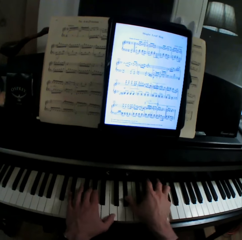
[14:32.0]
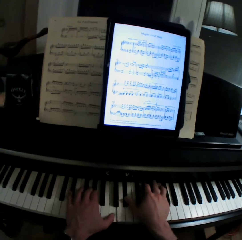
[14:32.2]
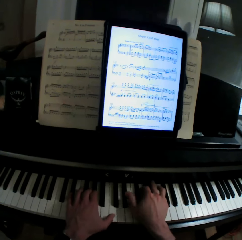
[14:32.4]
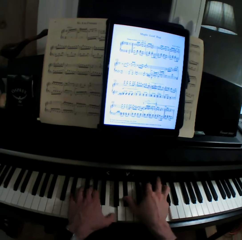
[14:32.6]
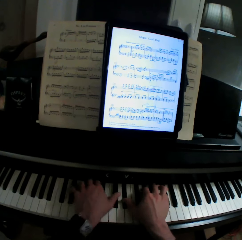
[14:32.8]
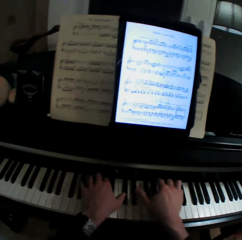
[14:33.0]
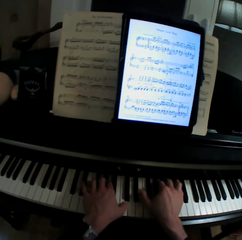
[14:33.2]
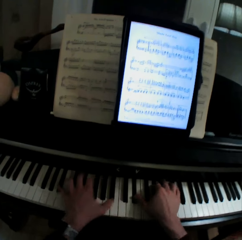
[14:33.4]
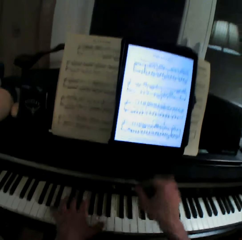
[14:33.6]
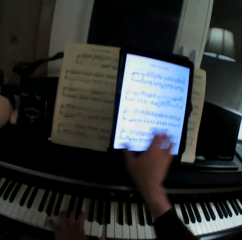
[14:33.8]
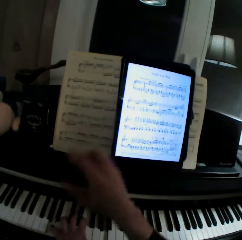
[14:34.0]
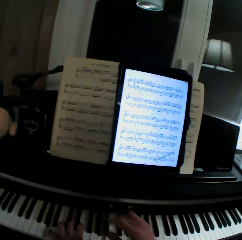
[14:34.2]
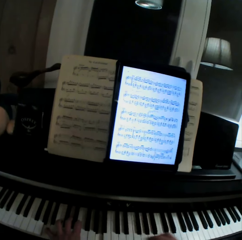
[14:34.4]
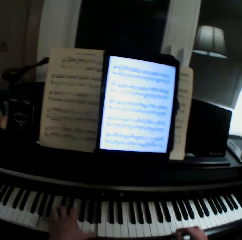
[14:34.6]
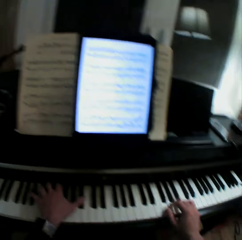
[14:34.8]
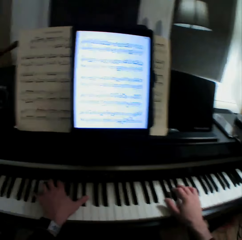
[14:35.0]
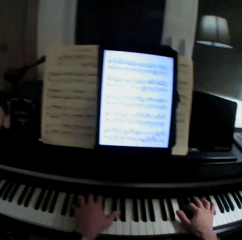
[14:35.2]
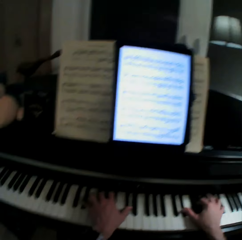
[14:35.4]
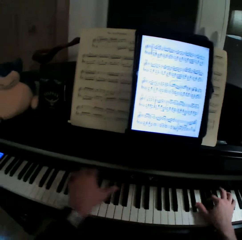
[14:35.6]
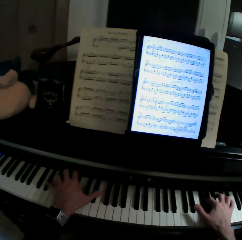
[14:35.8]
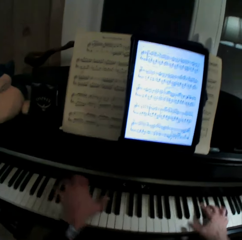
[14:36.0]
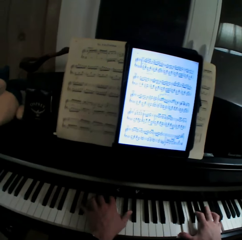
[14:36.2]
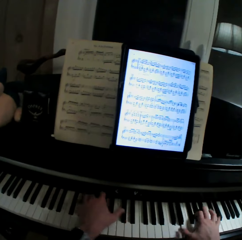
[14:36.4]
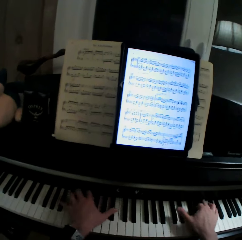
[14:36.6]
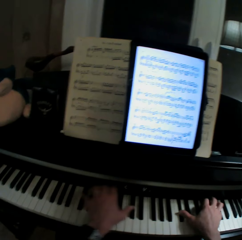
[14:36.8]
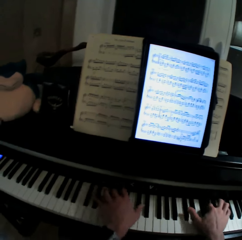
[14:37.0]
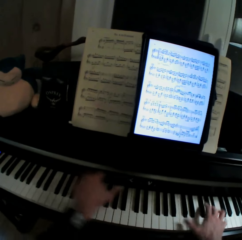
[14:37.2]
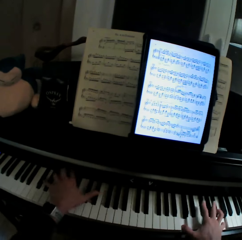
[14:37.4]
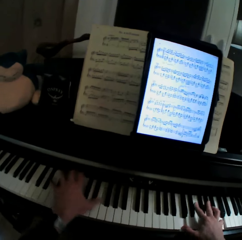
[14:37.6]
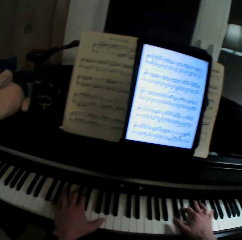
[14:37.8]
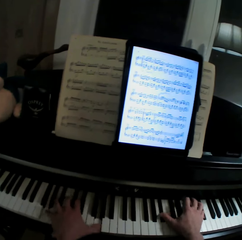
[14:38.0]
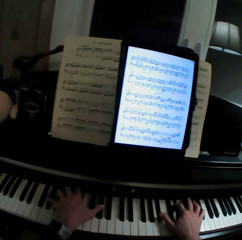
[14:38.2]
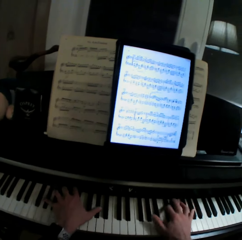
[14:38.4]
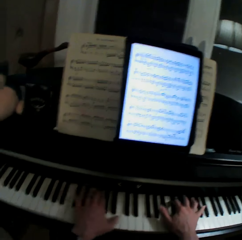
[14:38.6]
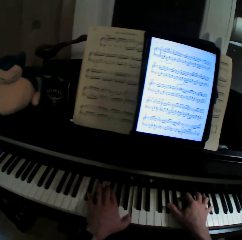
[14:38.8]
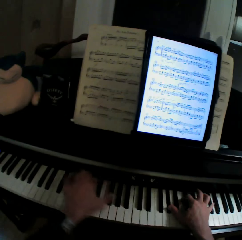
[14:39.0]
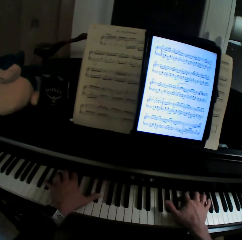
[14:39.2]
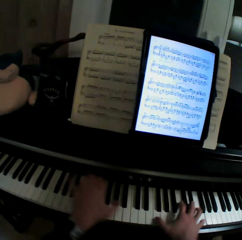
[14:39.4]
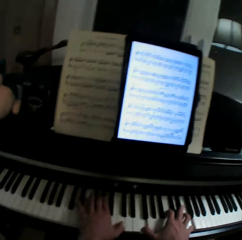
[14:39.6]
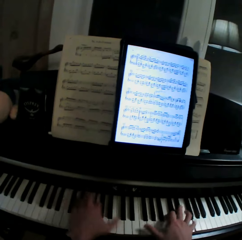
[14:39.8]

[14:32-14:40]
The camera wearer moves the next page on the tablet. They play the piano.

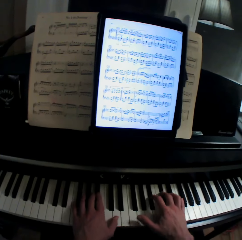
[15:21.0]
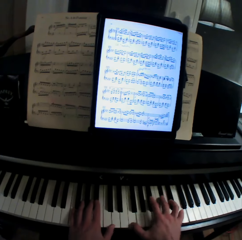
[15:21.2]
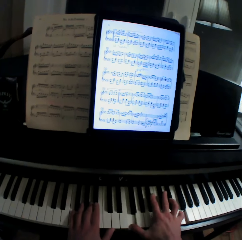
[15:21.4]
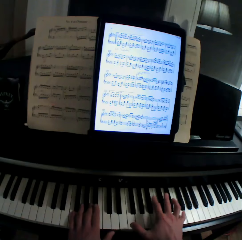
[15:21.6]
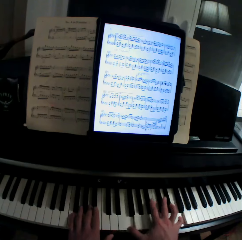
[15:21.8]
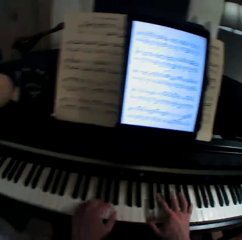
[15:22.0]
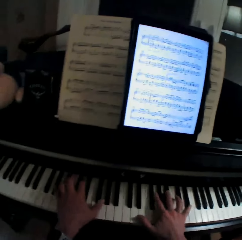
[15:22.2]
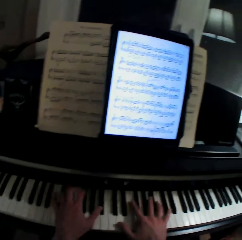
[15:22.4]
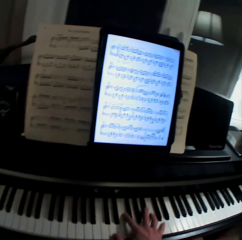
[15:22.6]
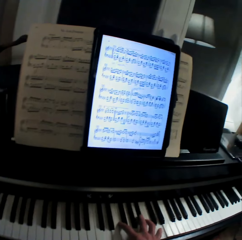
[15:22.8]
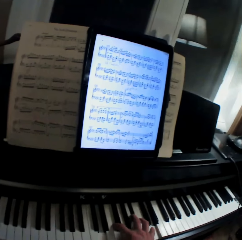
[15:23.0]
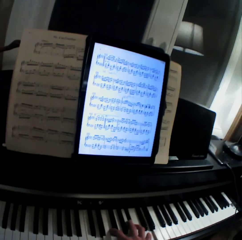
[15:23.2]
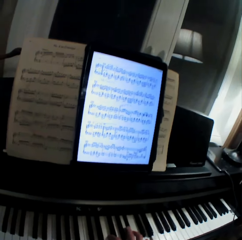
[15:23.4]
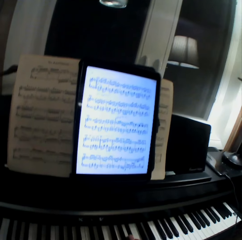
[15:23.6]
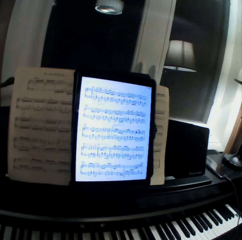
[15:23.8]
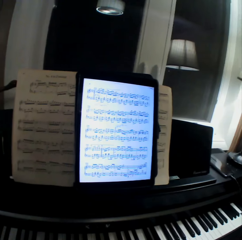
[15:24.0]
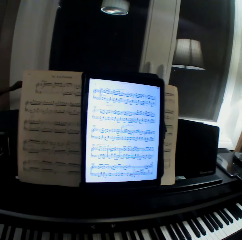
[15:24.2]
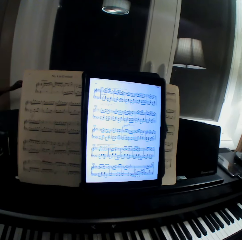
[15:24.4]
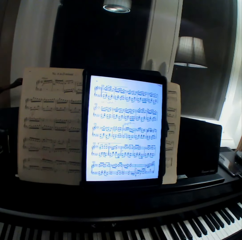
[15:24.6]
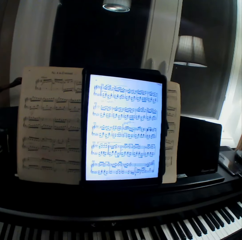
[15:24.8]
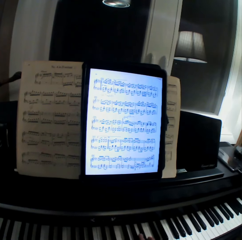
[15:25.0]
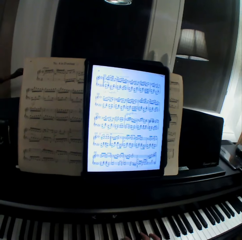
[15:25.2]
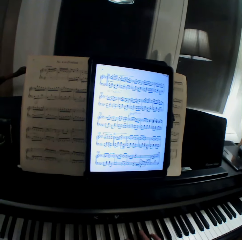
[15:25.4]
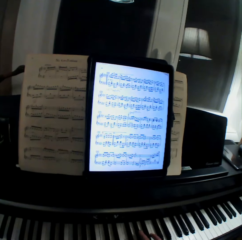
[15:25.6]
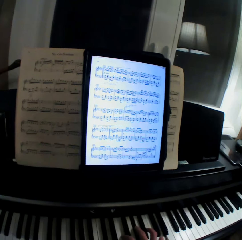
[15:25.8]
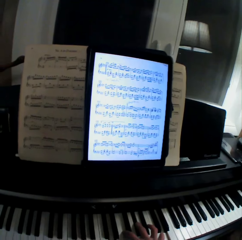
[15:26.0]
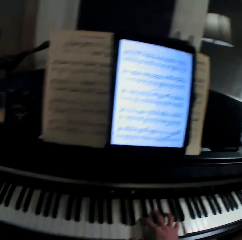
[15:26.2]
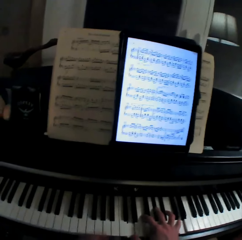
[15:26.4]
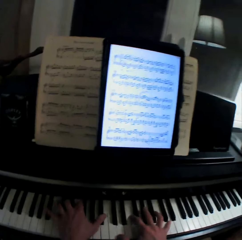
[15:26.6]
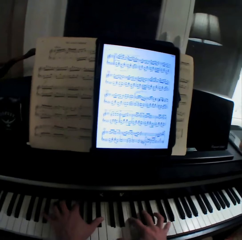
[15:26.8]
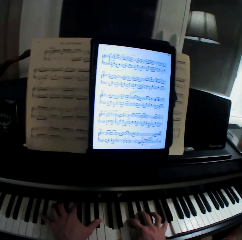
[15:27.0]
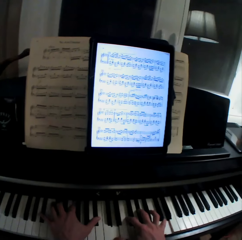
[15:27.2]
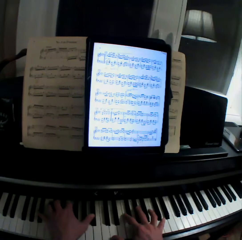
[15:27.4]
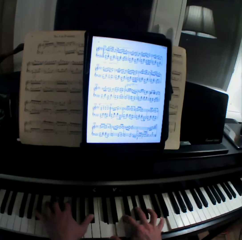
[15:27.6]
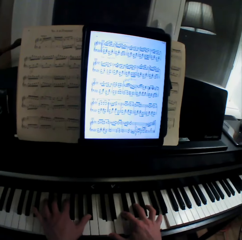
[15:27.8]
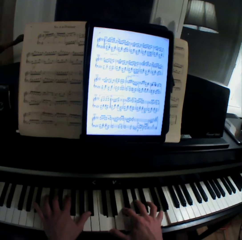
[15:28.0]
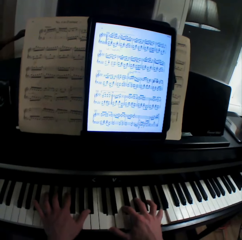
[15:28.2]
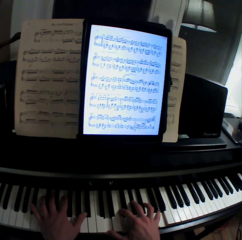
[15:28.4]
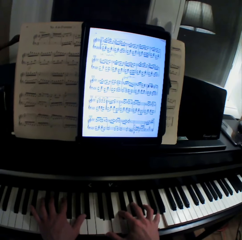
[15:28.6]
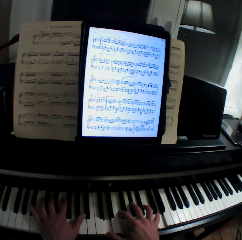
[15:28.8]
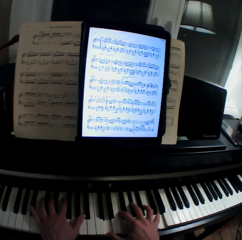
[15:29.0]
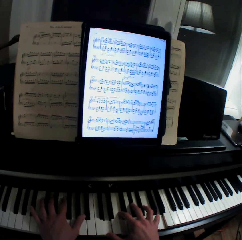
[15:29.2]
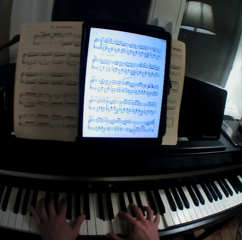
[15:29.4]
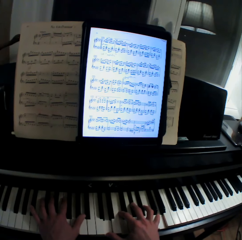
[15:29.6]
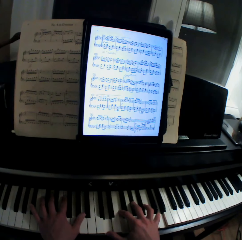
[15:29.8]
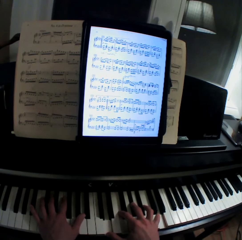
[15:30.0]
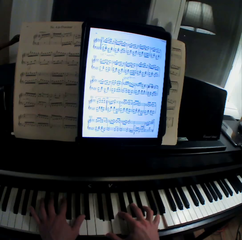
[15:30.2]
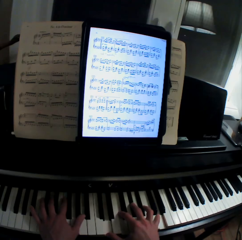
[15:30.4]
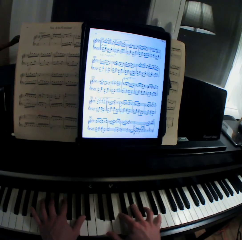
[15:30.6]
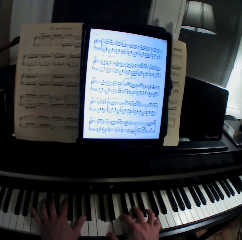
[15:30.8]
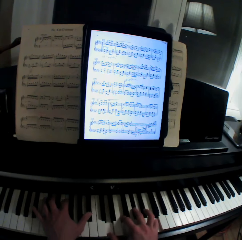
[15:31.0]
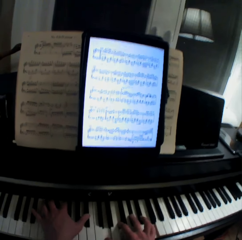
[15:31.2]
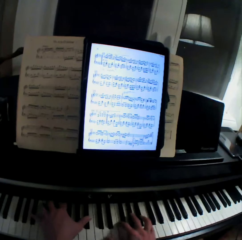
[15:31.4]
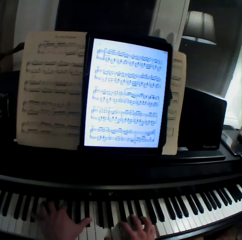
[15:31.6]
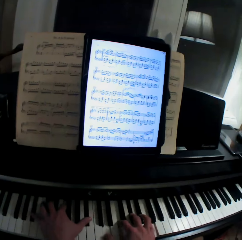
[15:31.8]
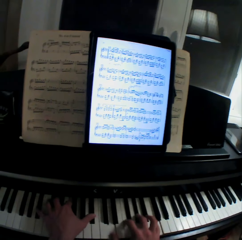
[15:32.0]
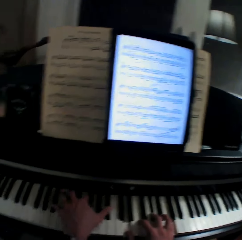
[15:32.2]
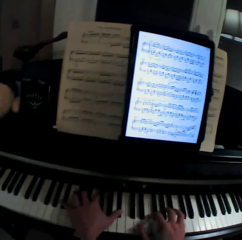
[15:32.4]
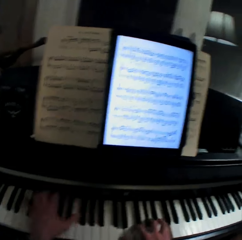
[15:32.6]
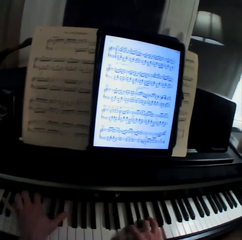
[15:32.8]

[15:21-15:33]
The camera wearer pulls his hand off the keyboard. He plays the keyboard with his hand. He plays the keyboard with both hands.

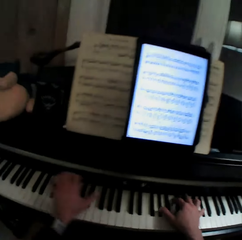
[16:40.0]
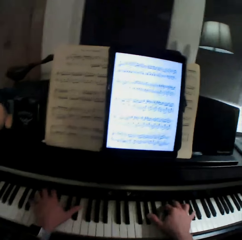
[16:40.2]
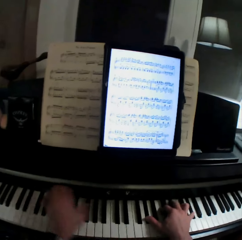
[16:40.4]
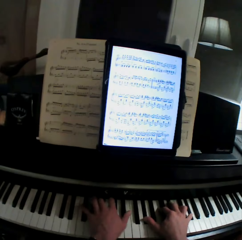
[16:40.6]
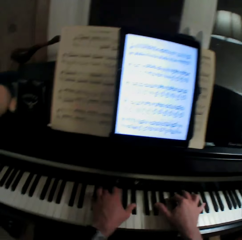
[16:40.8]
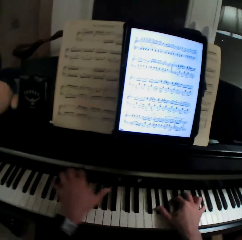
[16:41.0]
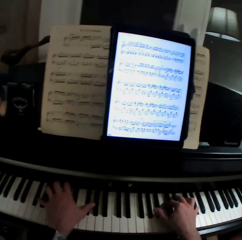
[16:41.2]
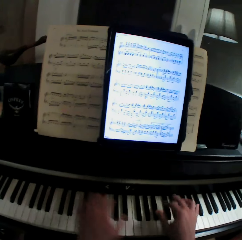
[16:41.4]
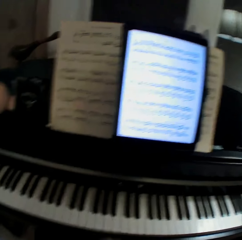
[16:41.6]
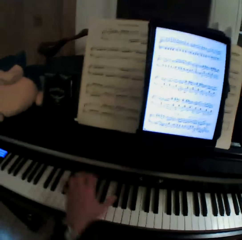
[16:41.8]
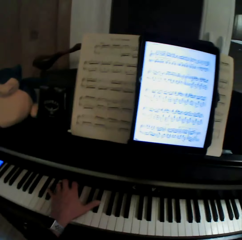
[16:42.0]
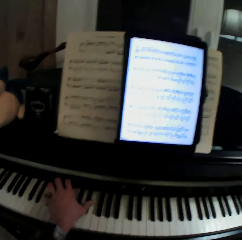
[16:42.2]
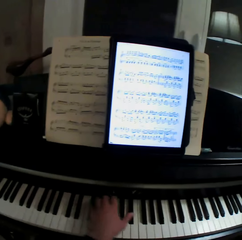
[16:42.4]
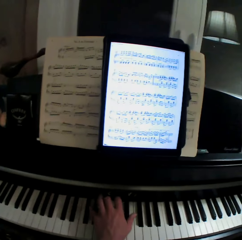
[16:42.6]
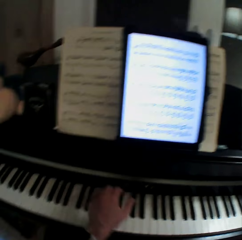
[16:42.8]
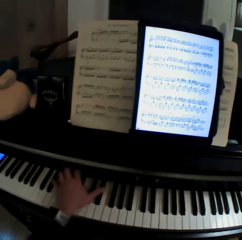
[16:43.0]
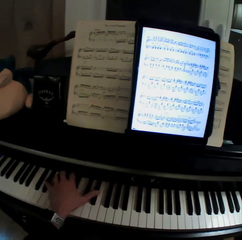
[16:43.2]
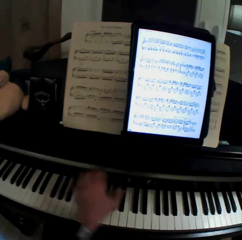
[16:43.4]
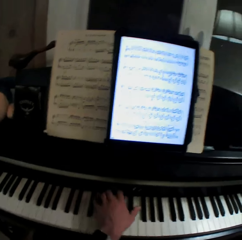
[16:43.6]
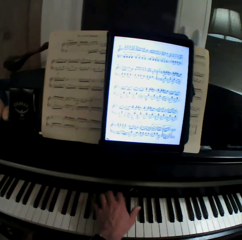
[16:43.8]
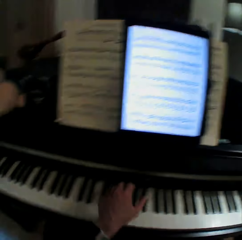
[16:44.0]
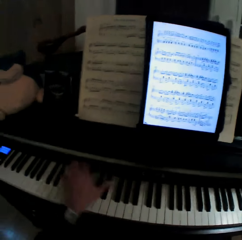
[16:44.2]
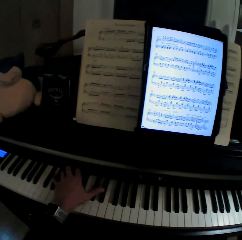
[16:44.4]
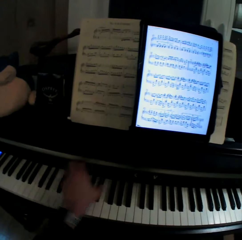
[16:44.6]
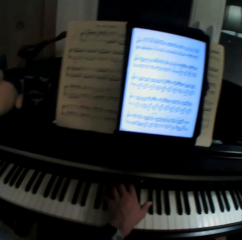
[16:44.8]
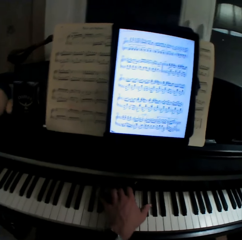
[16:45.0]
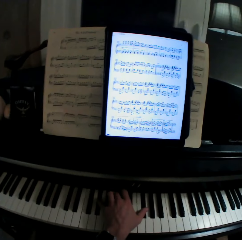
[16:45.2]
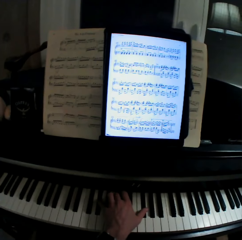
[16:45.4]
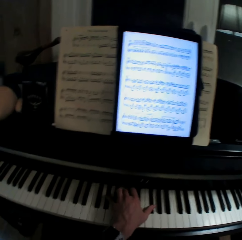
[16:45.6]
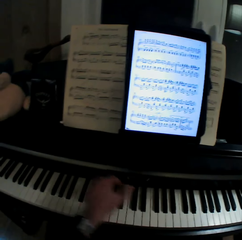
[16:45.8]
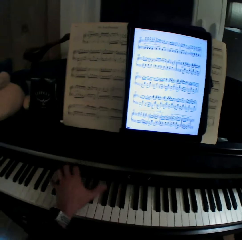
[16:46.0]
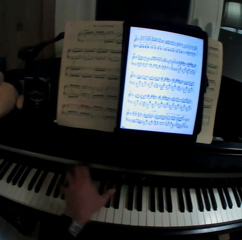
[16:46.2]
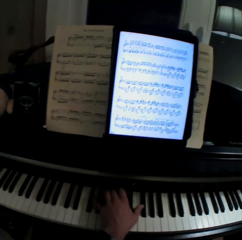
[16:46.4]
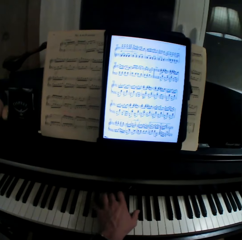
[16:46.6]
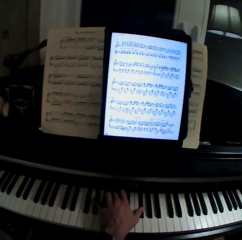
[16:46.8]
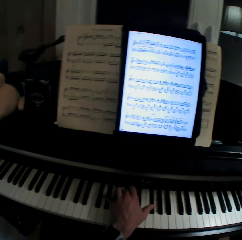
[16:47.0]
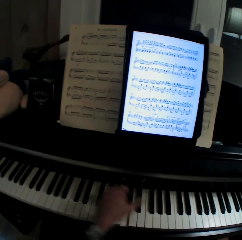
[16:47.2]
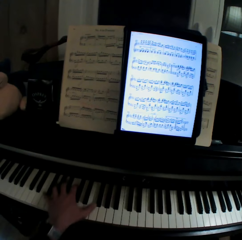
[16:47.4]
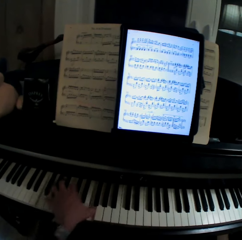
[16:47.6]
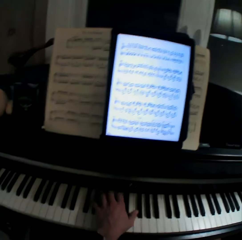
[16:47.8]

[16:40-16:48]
The camera wearer pulls his hand off the keyboard. He plays the keyboard with his hand.
